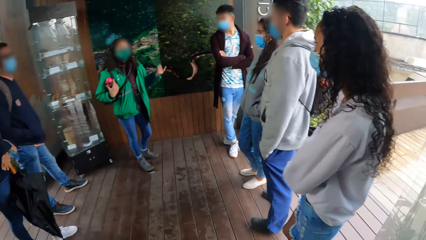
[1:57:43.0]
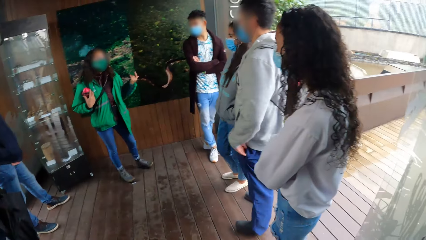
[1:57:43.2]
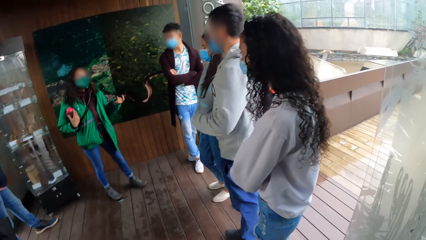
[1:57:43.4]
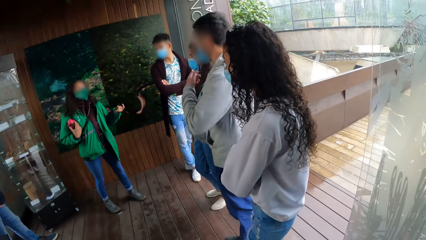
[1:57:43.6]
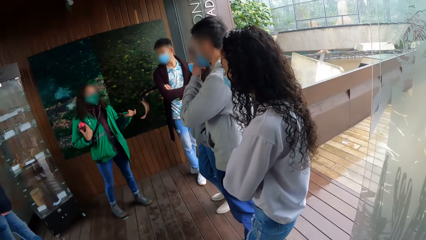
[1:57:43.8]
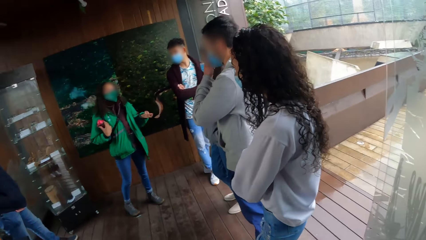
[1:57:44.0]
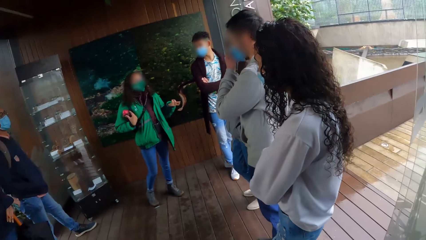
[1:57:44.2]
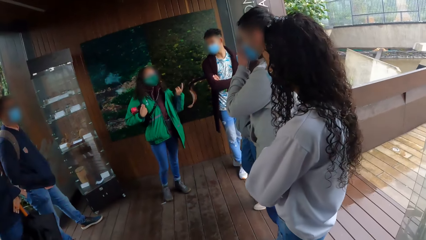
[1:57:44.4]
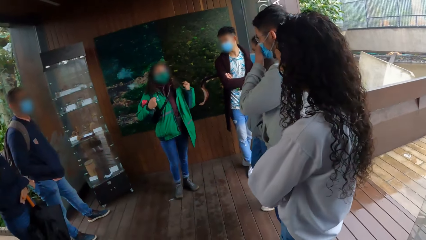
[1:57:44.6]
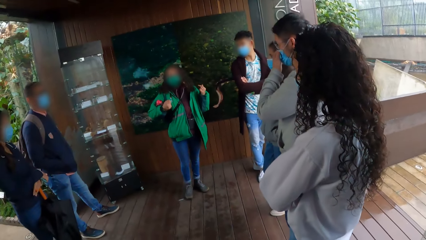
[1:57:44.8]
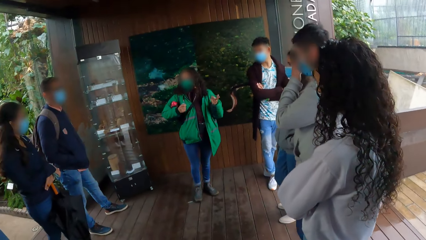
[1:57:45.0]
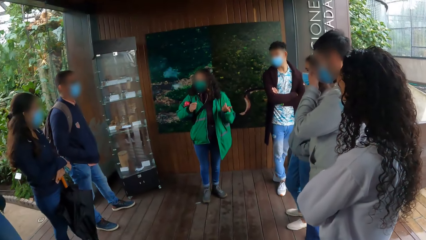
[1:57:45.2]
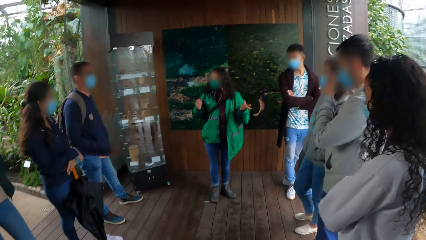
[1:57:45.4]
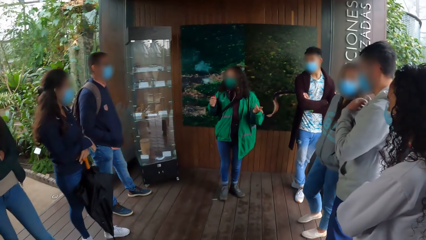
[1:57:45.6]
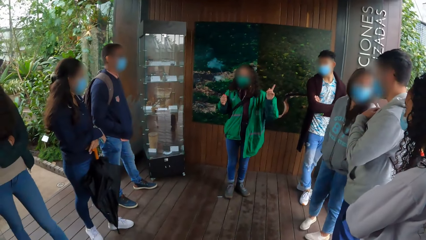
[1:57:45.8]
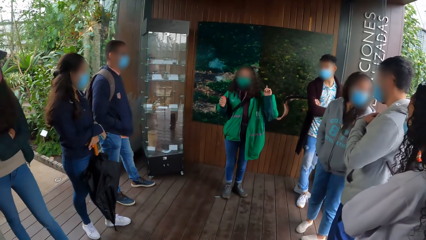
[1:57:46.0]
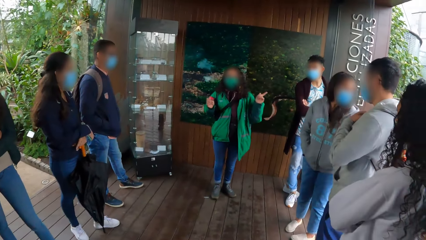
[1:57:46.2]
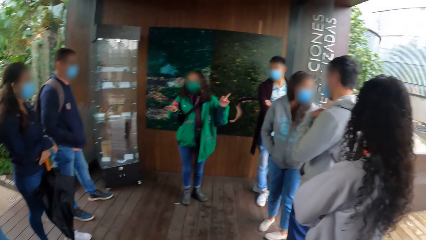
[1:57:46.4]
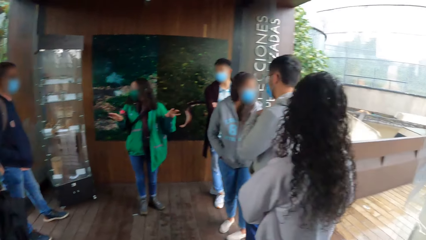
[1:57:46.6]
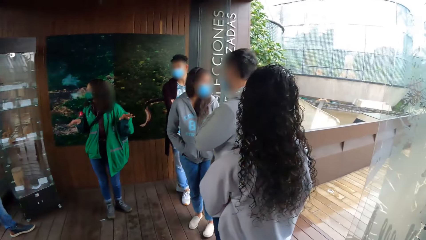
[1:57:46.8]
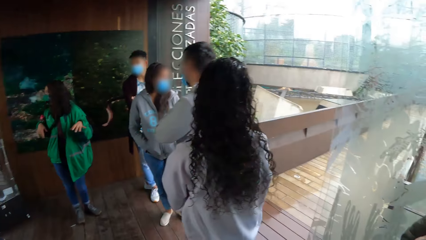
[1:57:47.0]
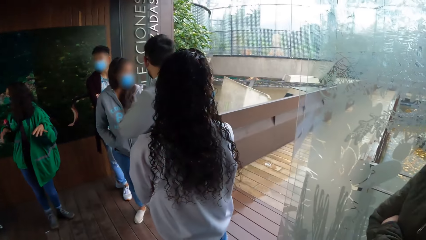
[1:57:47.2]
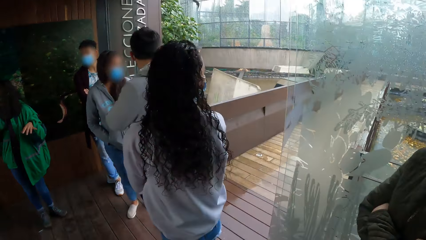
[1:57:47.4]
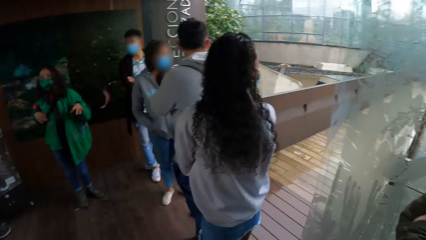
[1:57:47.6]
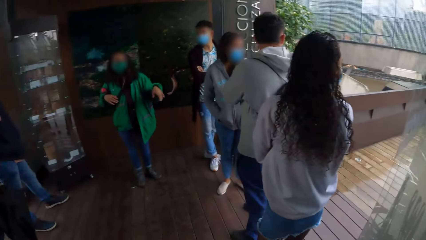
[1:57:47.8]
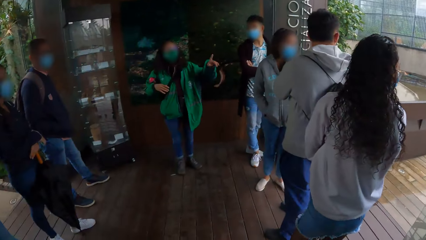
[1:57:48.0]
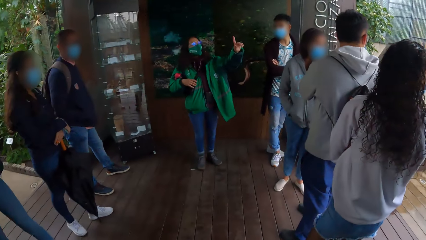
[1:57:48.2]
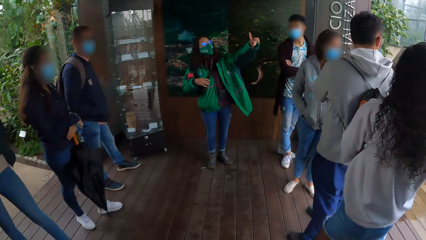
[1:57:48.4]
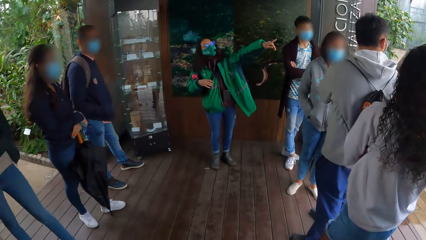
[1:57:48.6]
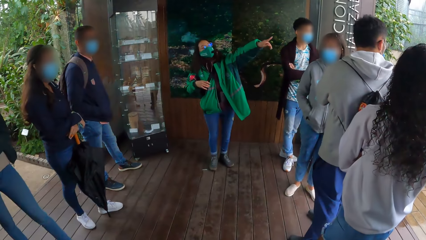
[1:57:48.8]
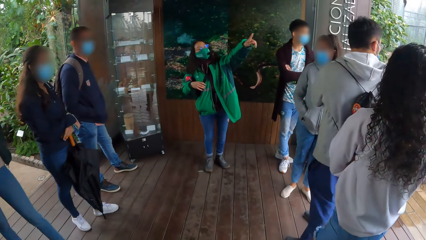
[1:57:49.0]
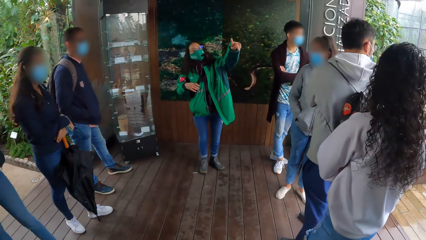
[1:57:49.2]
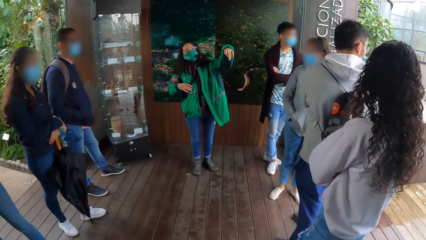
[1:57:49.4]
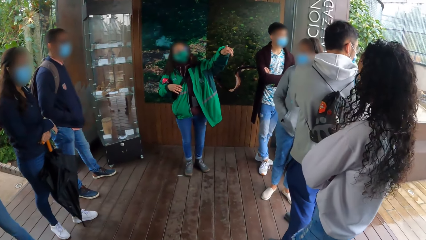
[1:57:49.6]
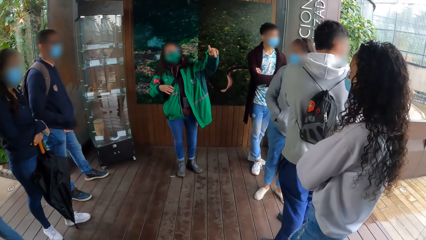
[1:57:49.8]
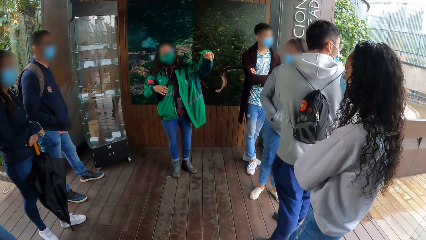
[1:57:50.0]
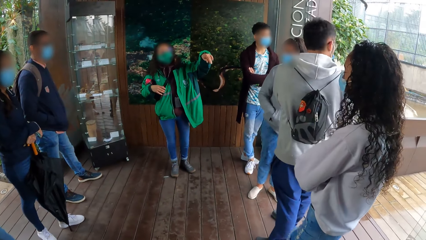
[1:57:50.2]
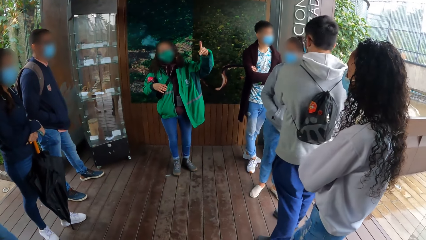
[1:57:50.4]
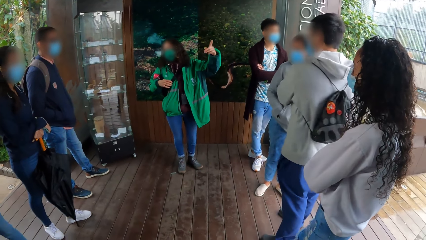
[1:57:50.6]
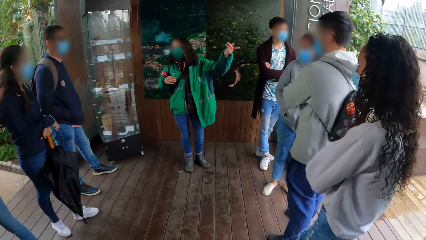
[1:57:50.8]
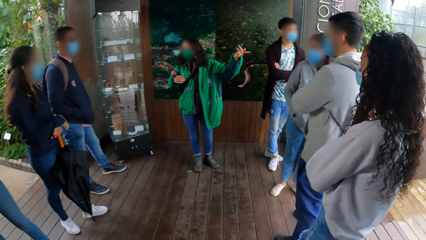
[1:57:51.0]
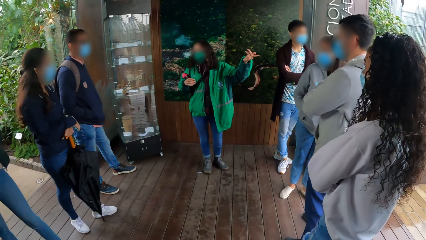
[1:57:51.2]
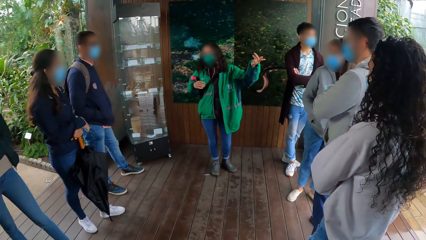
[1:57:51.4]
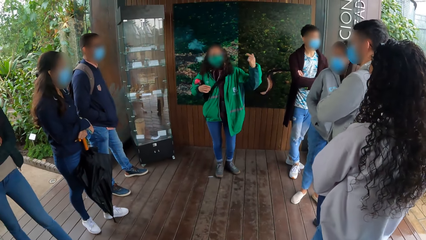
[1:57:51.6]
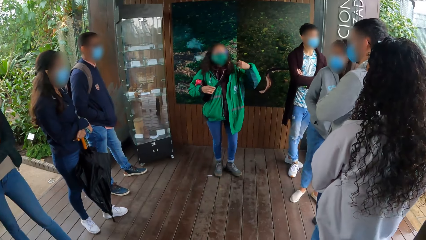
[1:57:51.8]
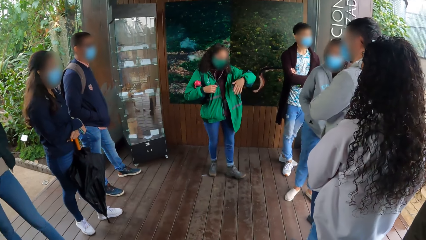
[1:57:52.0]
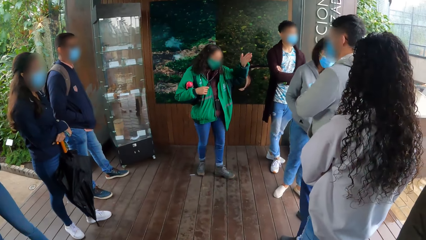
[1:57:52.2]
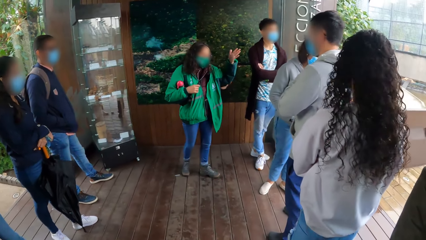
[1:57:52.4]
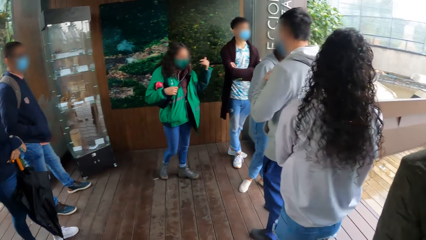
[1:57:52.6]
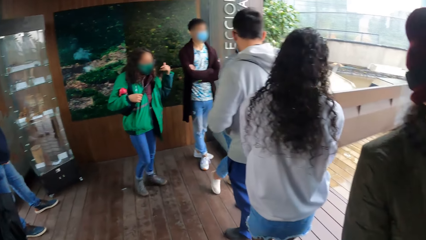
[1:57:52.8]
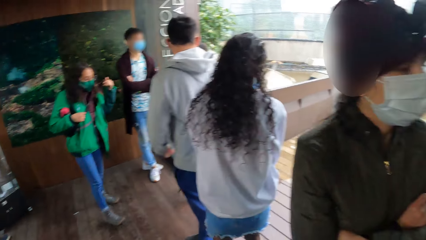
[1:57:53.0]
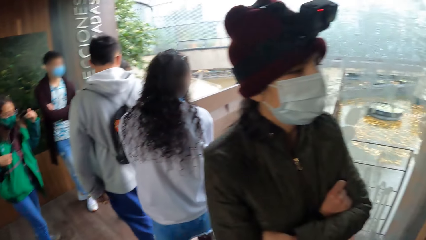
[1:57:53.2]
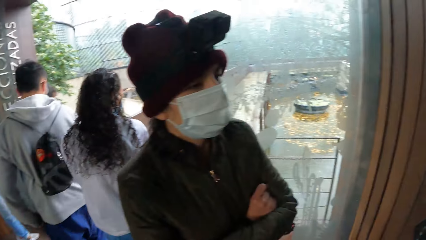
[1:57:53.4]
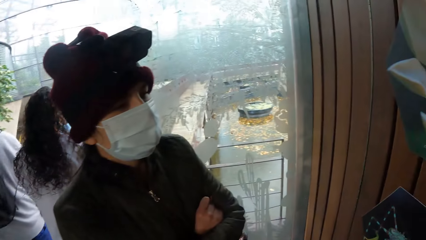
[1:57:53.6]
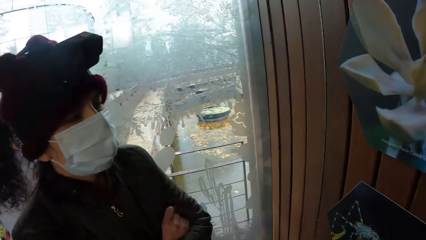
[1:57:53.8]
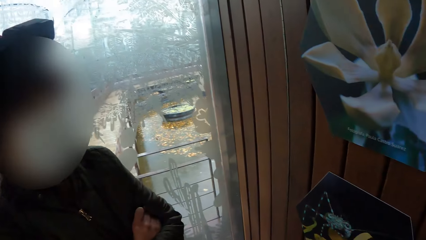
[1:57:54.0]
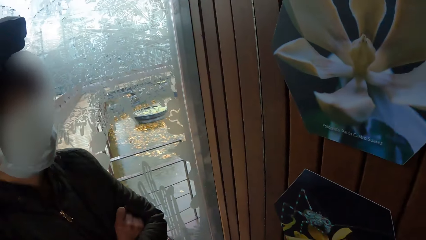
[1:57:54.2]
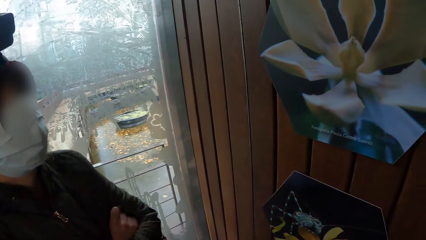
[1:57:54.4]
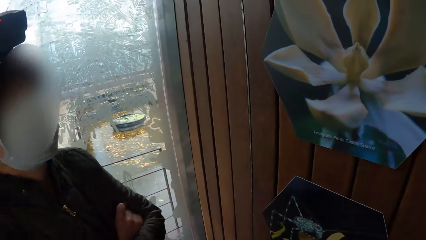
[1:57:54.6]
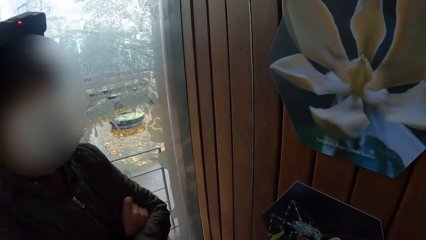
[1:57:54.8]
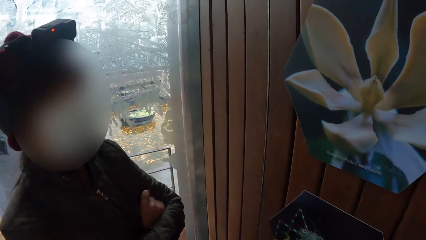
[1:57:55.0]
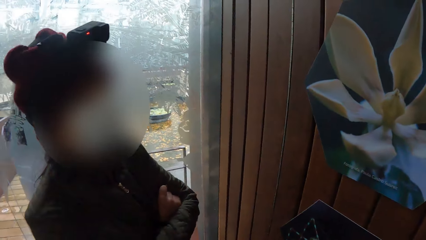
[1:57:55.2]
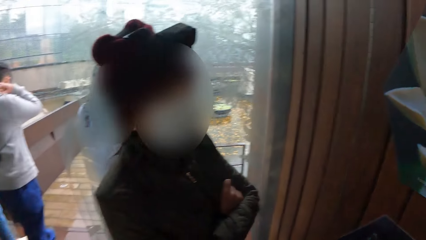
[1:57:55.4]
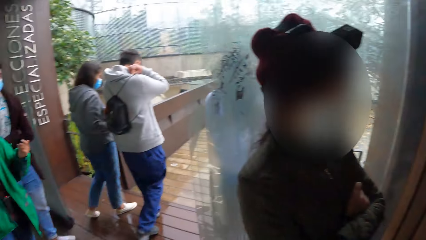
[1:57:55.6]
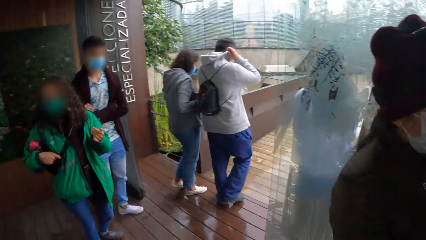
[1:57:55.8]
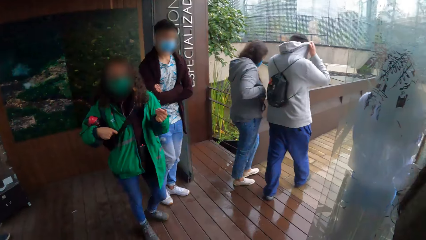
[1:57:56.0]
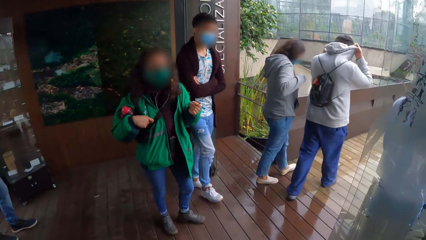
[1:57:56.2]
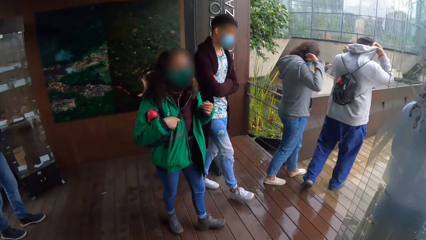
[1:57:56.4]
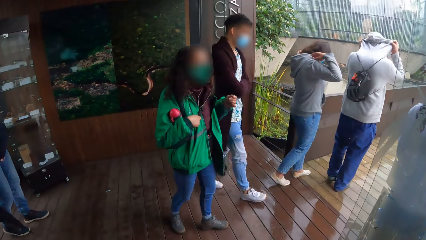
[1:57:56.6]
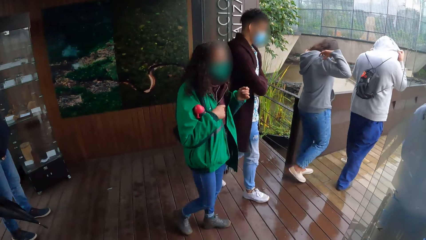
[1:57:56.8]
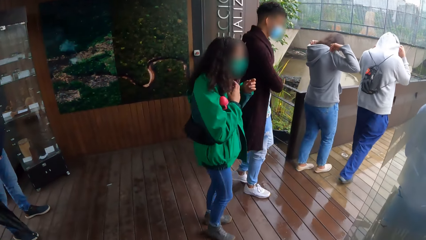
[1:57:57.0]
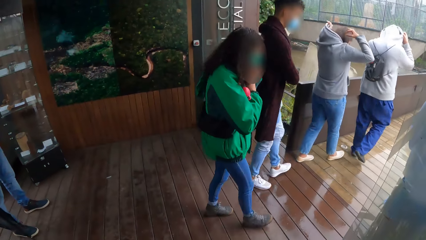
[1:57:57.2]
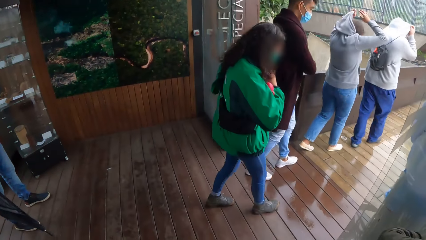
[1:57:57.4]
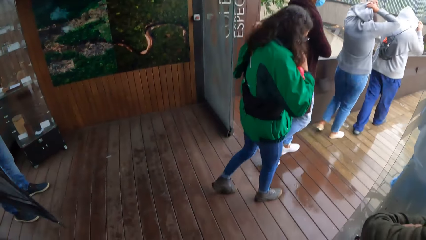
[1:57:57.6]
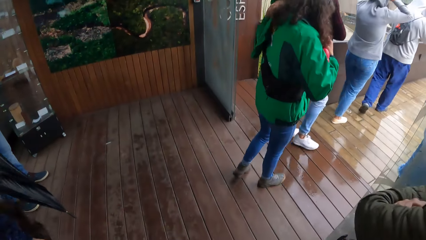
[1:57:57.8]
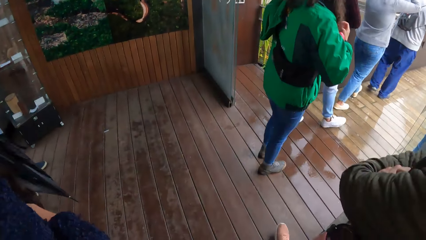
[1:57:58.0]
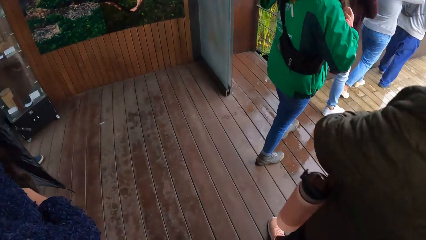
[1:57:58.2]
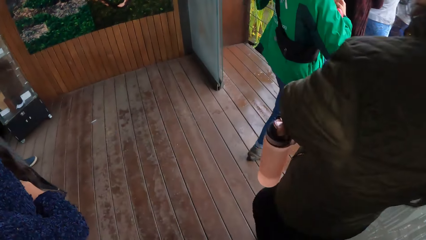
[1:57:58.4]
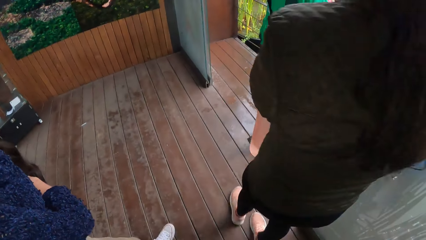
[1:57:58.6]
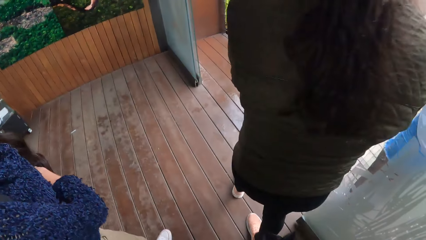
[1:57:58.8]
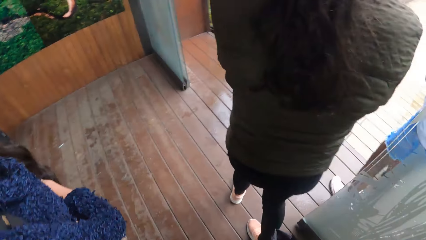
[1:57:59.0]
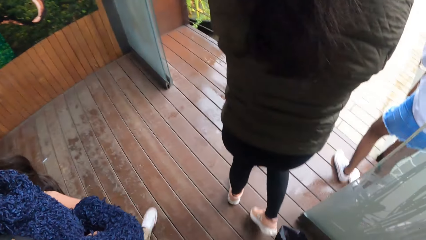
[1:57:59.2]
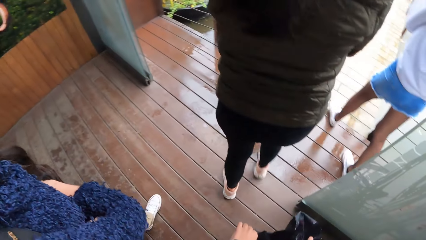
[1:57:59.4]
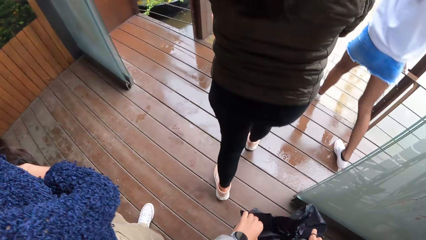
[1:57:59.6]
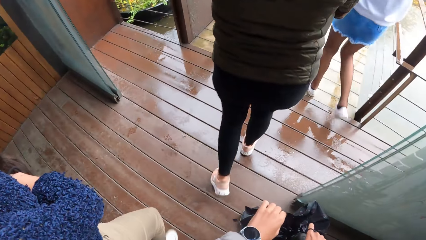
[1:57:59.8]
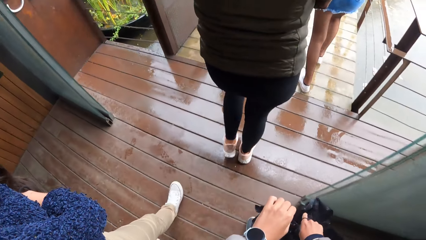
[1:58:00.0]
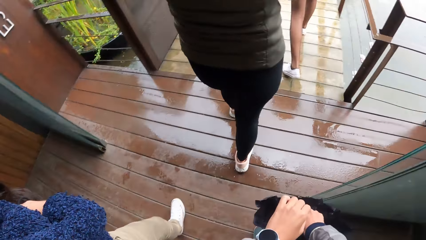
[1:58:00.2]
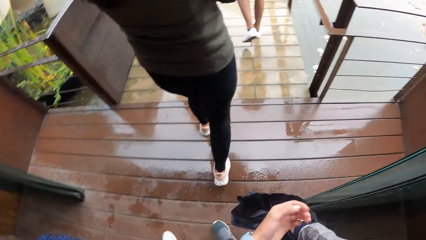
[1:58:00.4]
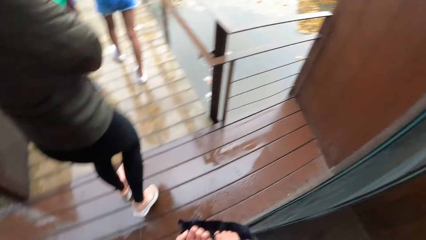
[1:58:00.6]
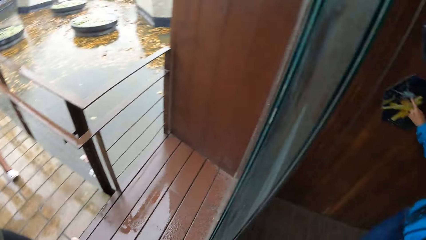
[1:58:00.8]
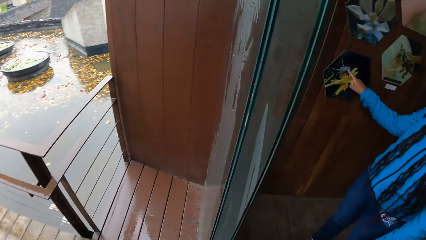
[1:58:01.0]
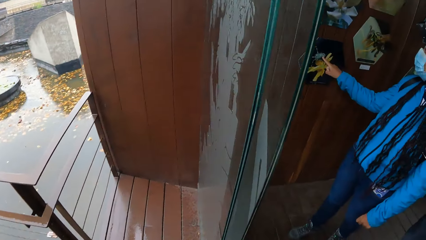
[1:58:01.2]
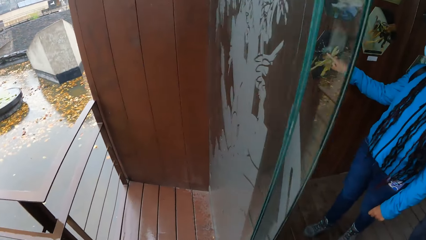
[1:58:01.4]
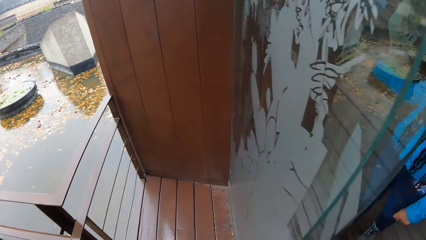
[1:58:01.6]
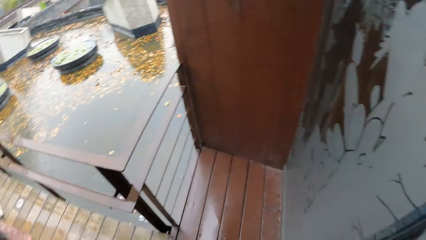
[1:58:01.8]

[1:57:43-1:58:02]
A woman converses with the team. The camera wearer looks around the room. A man touches a nose mask he is wearing with his left hand. The woman converses with the team. The camera wearer looks outside. The woman points to a room. The woman converses with the team. The camera wearer looks at the art on the wall. The man covers his head with his hoodie using both hands. Another woman covers her head with her hoodie using both hands. The first woman touches her face with both hands. The camera wearer walks around the compound with the team. He holds an umbrella with his right hand. He walks into a room.
